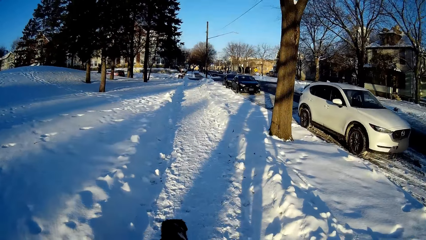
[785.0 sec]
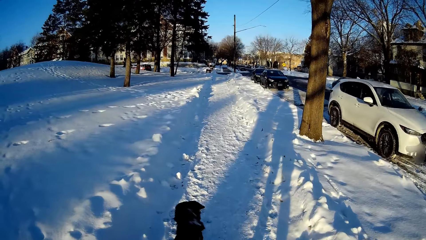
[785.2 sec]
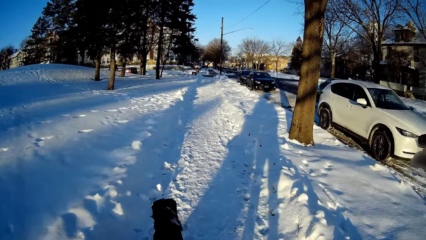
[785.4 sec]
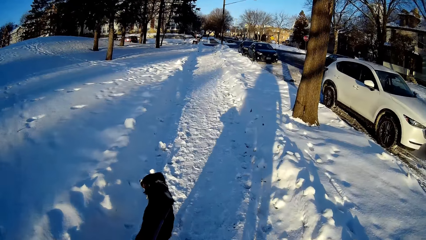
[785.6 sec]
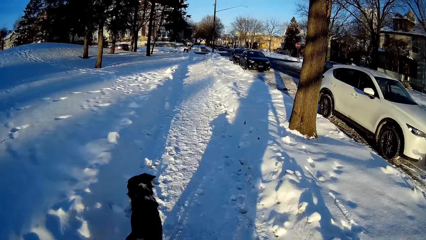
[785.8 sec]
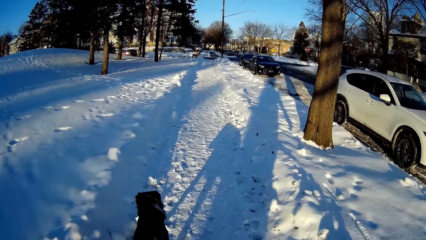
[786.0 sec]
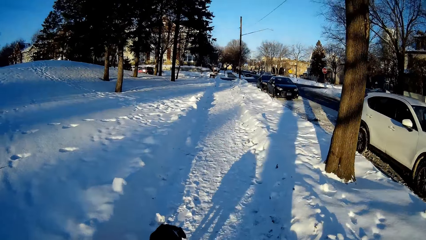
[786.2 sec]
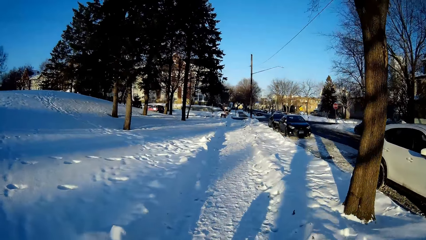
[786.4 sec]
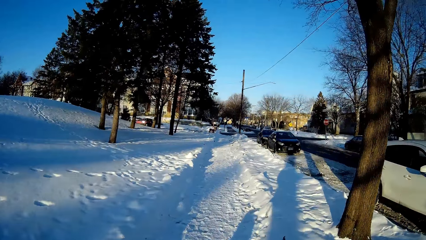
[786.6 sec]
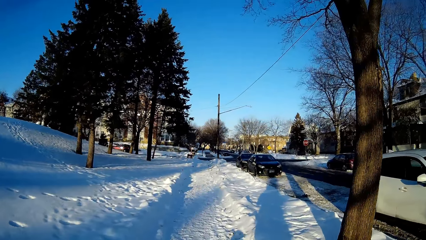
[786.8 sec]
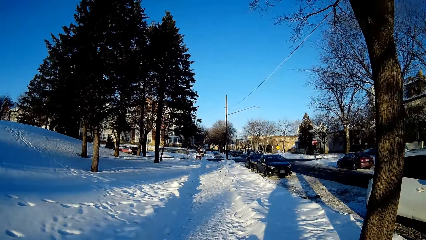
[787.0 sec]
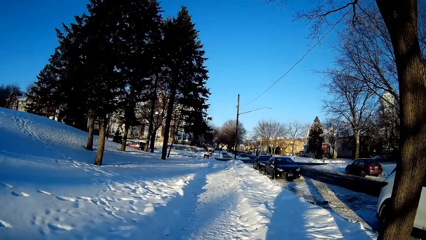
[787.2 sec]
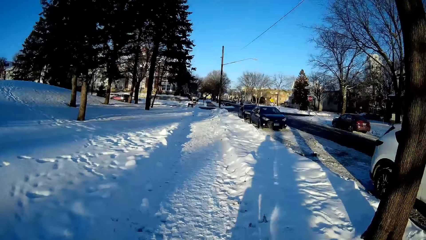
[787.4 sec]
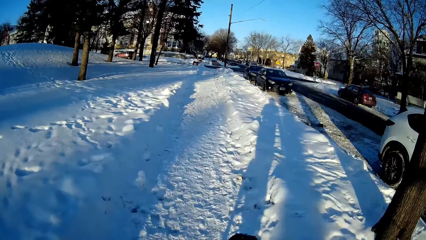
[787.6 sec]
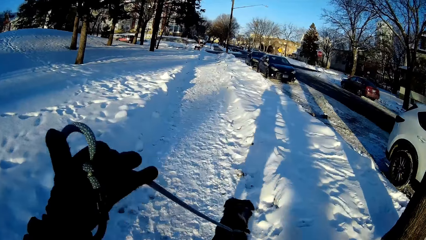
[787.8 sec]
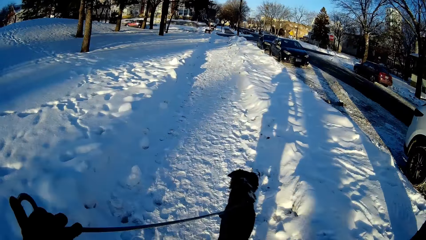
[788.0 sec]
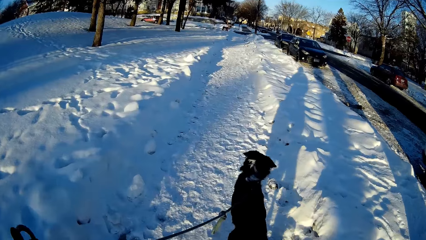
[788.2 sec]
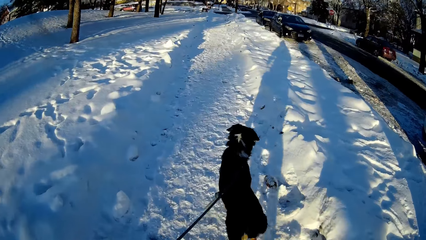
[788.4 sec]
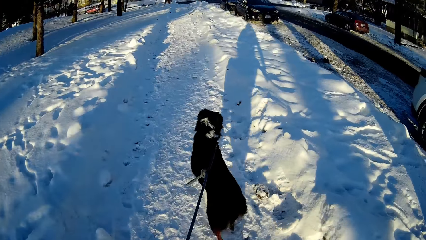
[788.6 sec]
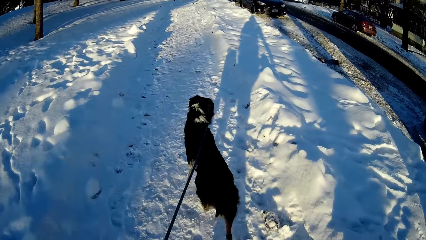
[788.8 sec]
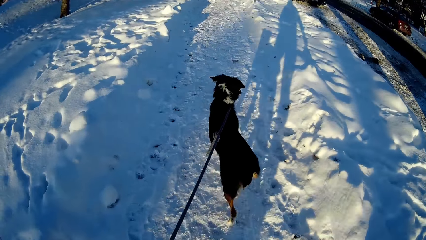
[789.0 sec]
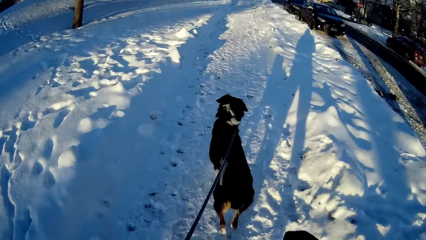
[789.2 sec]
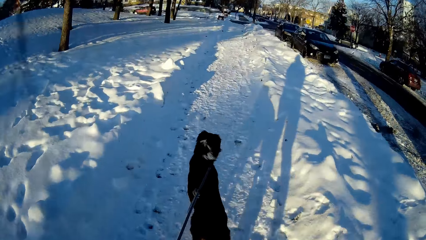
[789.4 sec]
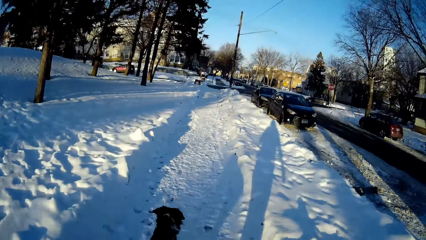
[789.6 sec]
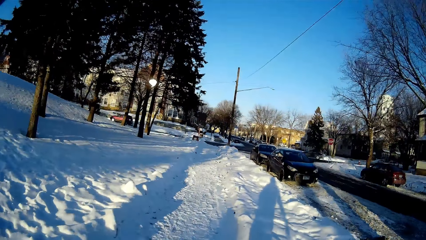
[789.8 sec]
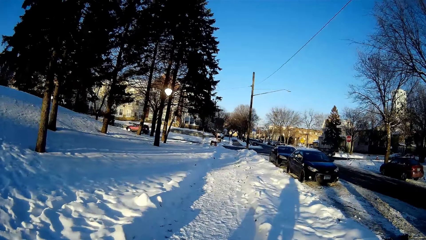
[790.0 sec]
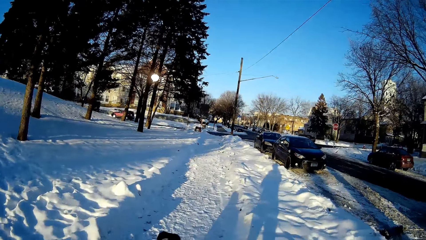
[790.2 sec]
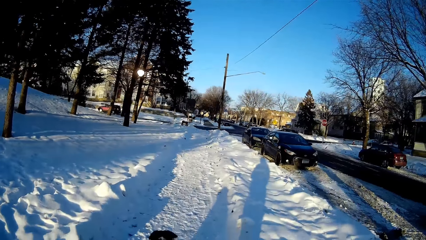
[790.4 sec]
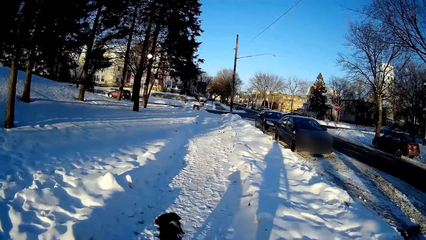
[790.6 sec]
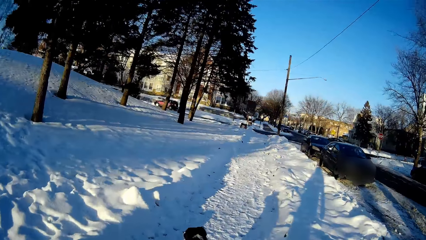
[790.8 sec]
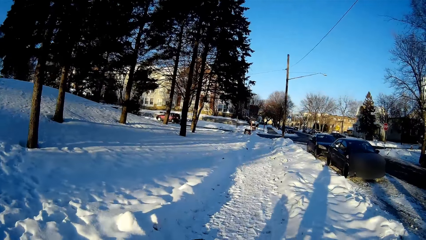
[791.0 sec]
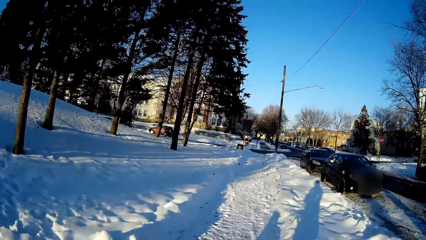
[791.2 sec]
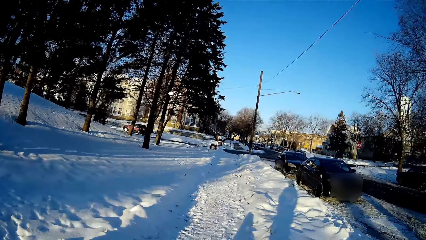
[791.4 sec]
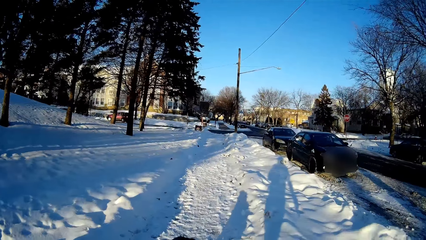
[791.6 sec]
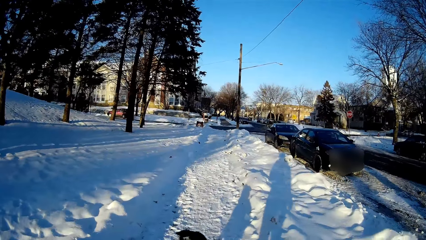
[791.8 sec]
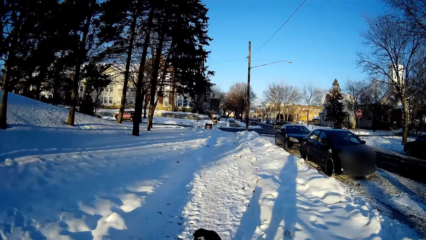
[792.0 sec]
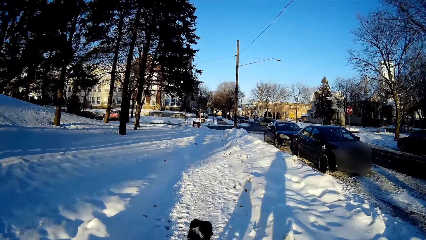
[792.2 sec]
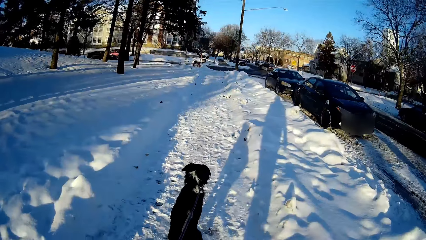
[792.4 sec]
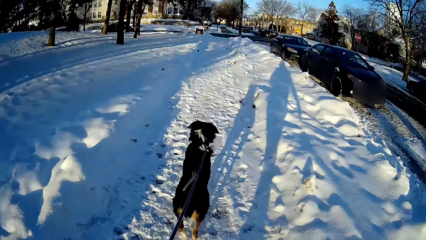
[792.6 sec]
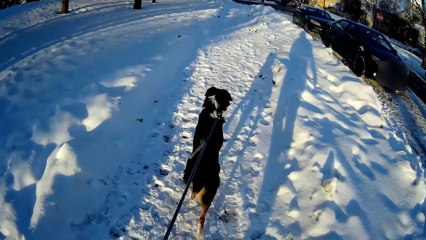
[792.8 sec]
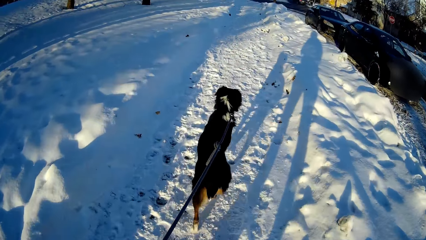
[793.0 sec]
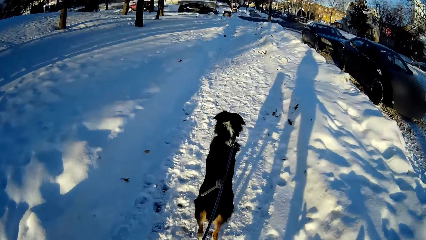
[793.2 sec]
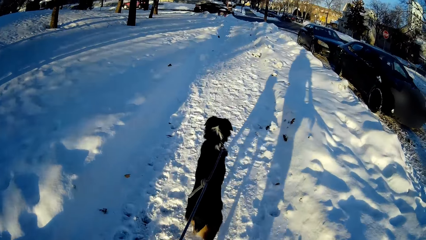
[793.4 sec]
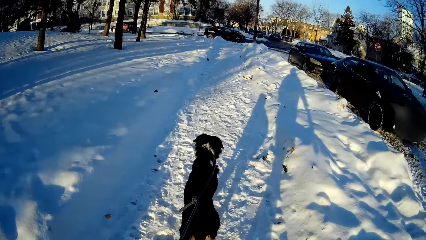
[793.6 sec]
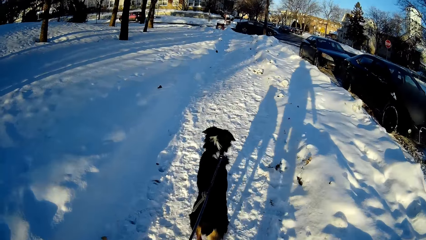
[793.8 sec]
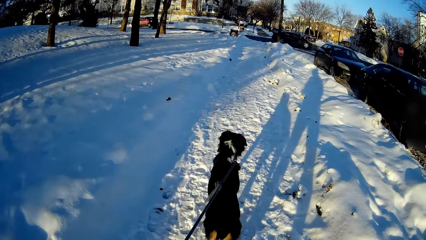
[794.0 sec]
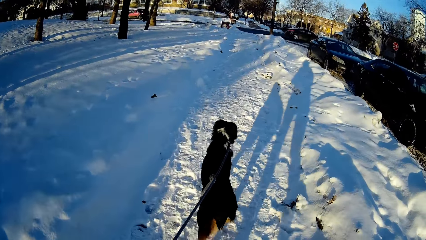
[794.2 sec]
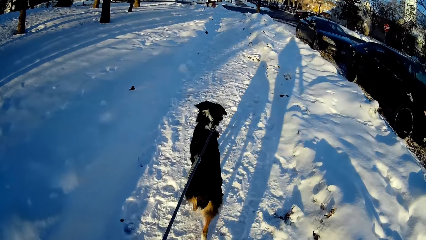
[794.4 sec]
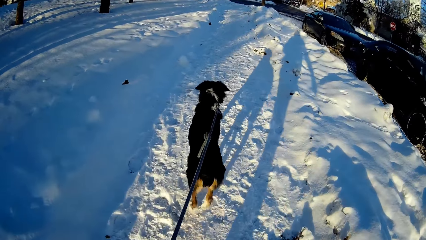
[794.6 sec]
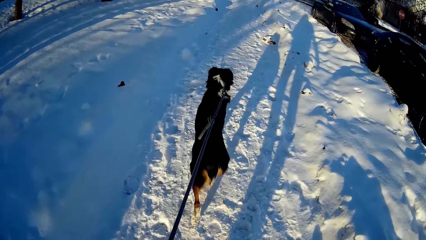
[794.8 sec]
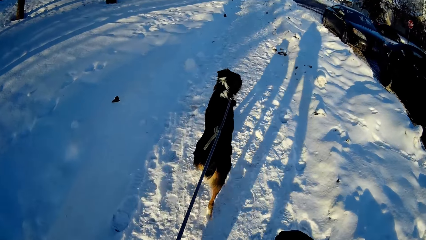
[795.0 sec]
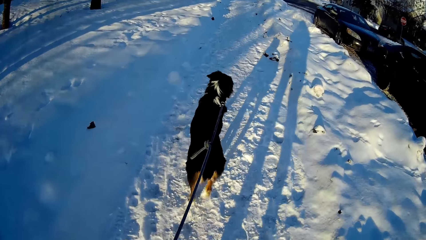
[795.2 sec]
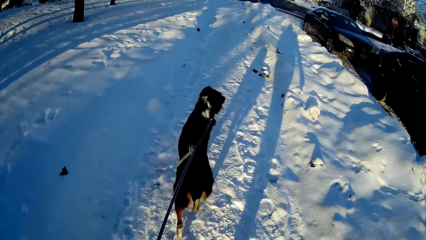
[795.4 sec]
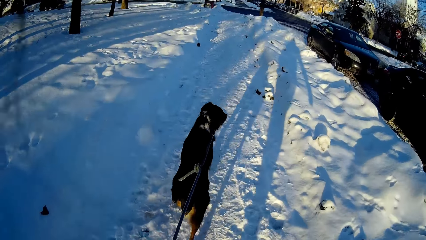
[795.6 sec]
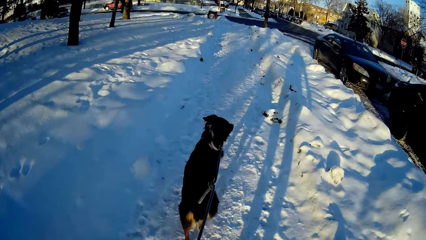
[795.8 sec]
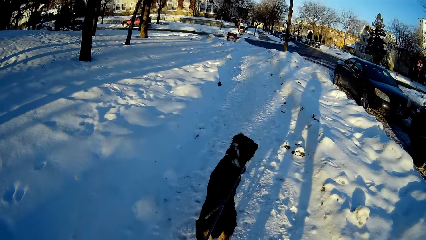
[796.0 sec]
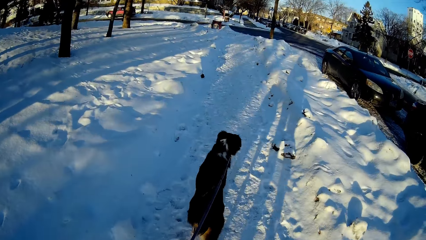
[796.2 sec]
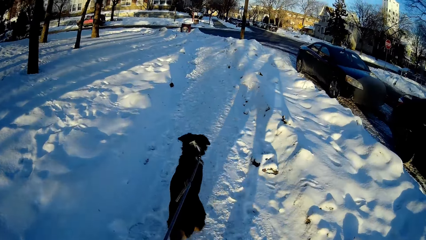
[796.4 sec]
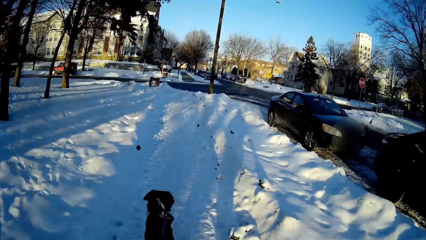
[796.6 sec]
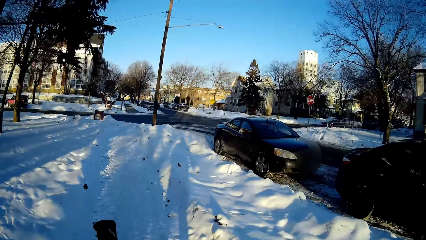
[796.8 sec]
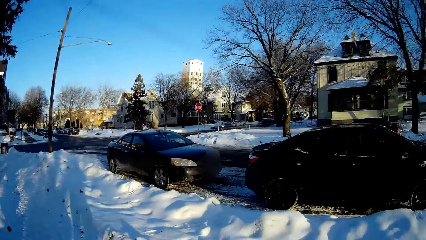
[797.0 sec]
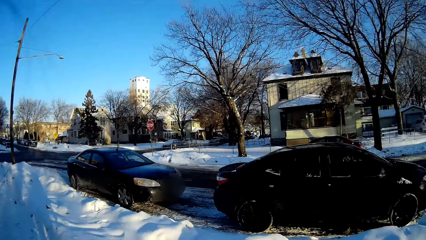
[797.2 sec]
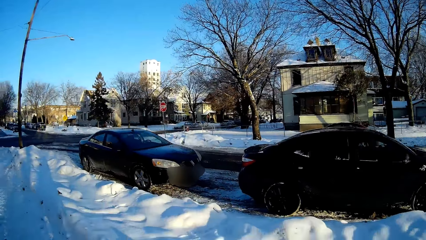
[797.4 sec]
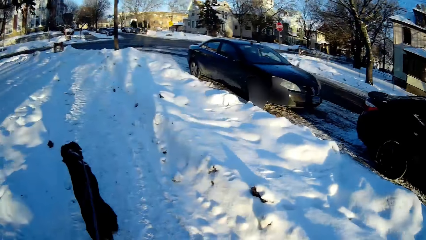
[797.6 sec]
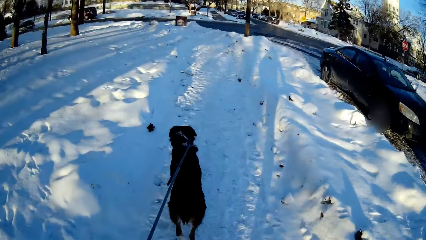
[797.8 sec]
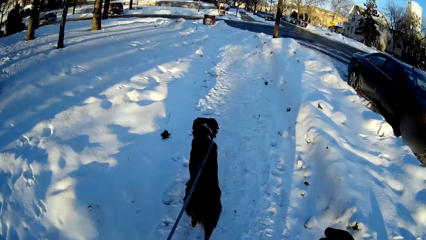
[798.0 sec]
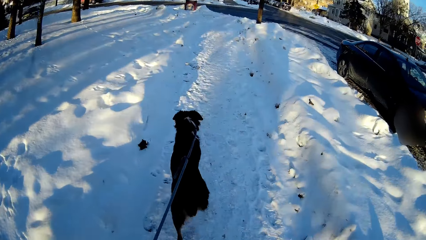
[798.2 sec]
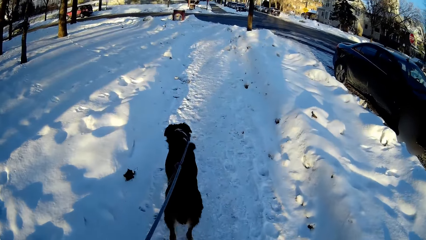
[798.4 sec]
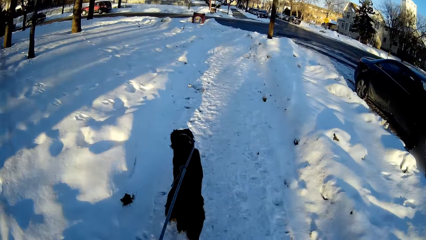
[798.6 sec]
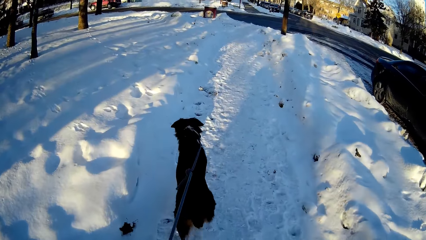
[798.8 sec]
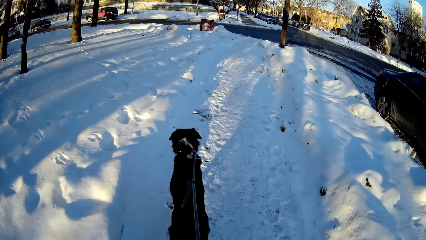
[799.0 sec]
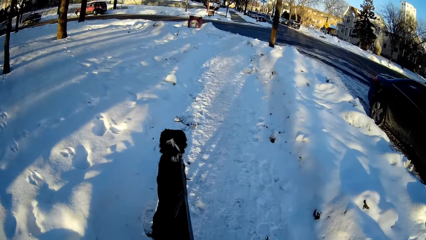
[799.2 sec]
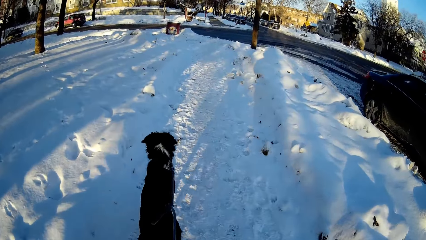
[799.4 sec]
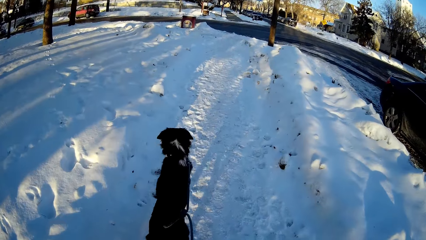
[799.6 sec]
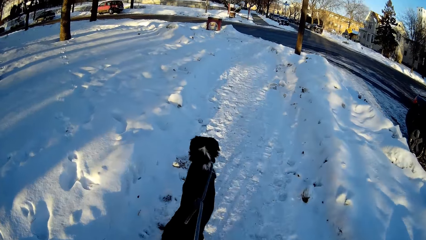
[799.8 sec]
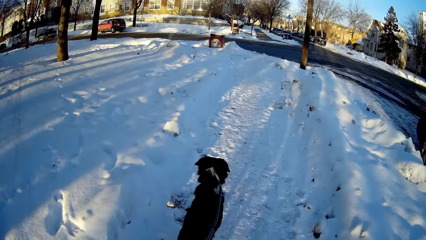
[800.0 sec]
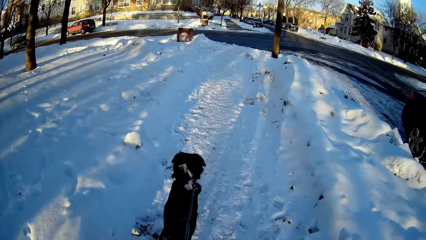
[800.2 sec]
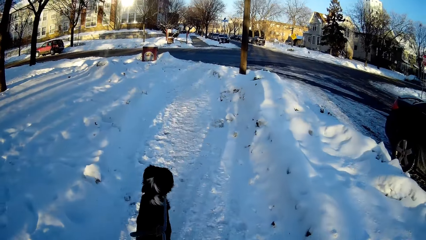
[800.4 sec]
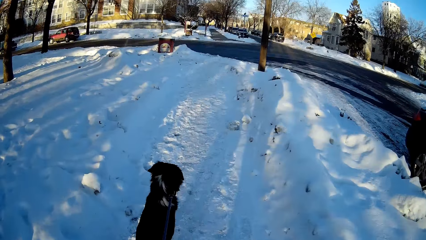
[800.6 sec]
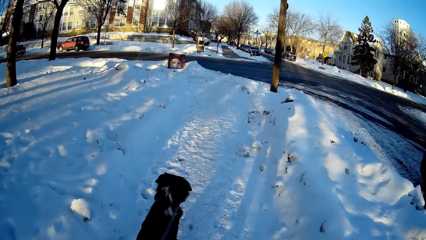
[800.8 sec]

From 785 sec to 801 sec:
The camera wearer pulls a dog leash with the left hand. The dog walks on the street.
